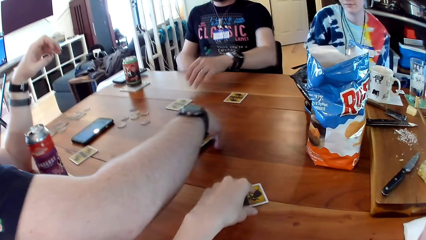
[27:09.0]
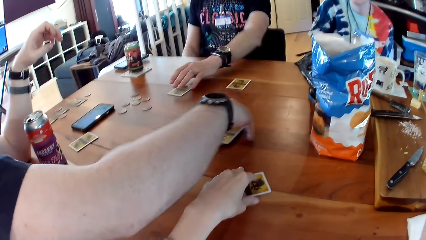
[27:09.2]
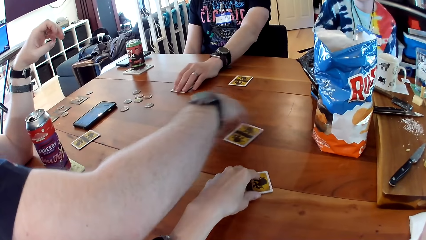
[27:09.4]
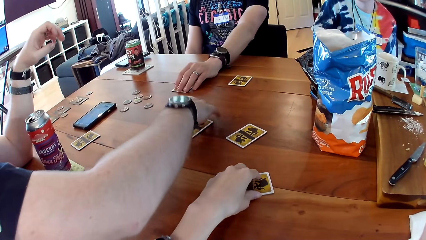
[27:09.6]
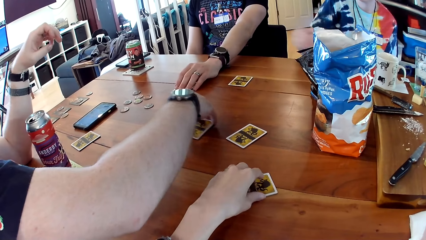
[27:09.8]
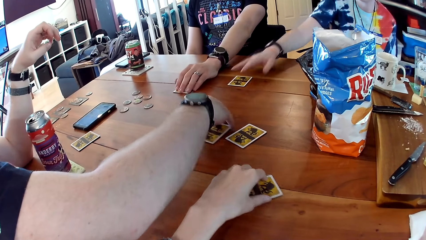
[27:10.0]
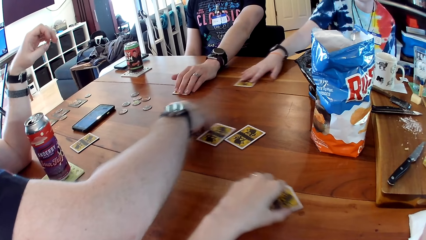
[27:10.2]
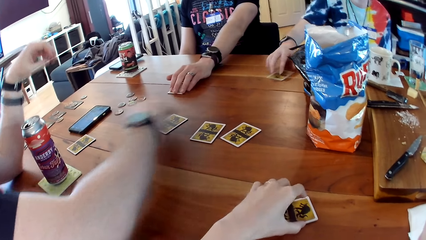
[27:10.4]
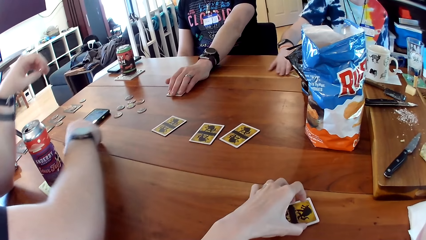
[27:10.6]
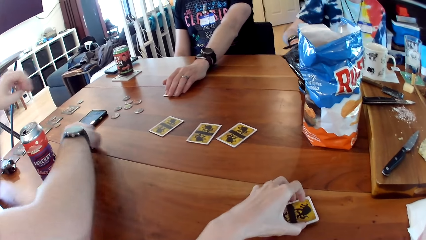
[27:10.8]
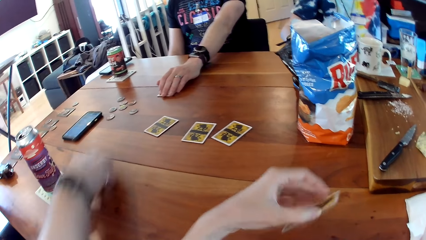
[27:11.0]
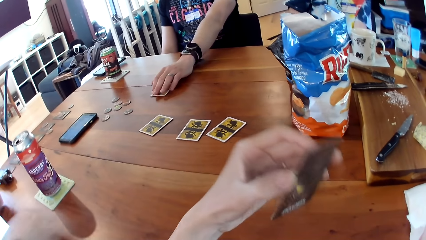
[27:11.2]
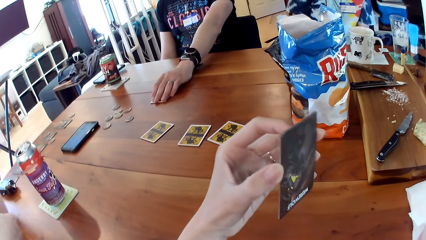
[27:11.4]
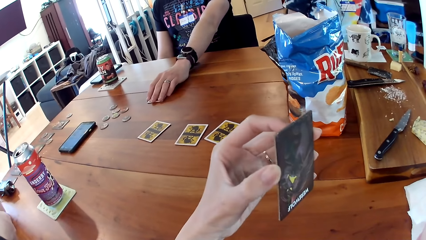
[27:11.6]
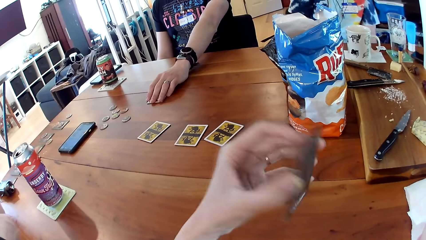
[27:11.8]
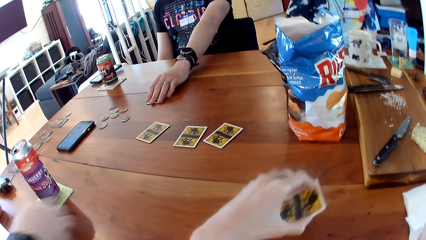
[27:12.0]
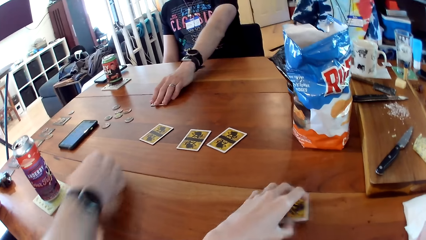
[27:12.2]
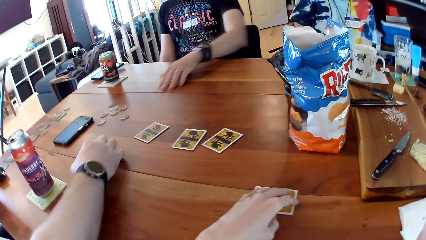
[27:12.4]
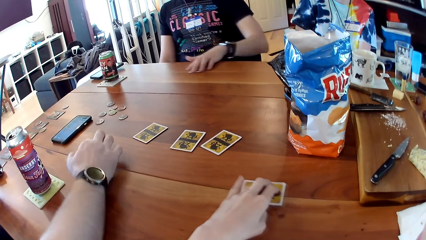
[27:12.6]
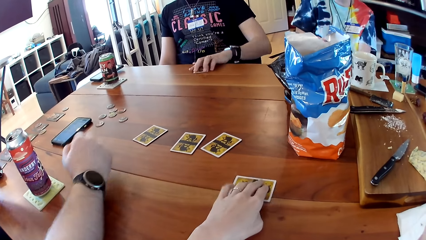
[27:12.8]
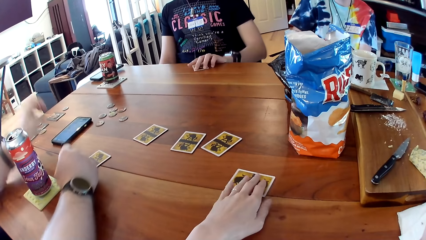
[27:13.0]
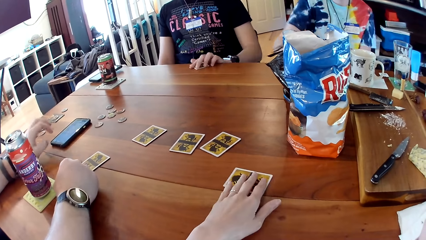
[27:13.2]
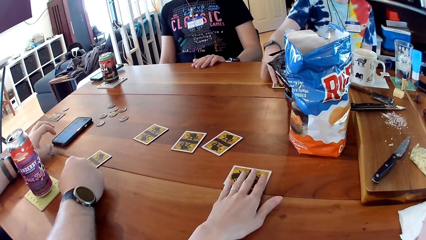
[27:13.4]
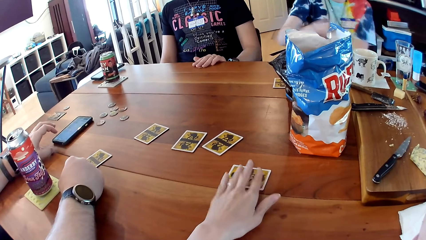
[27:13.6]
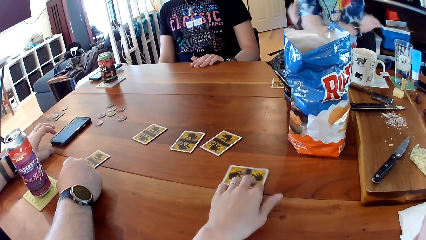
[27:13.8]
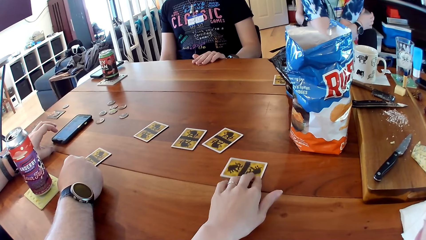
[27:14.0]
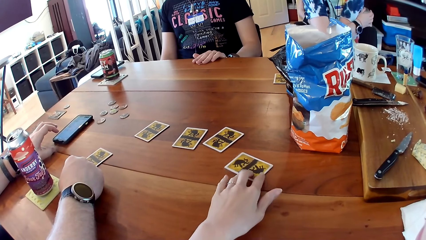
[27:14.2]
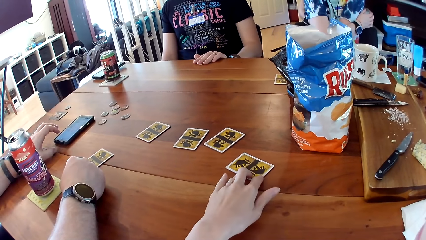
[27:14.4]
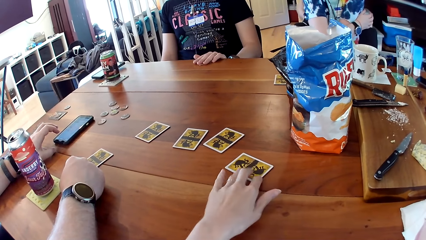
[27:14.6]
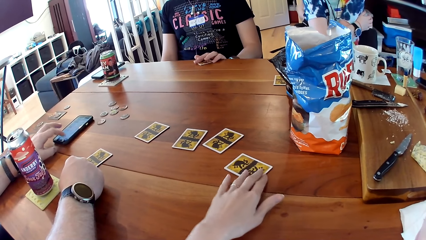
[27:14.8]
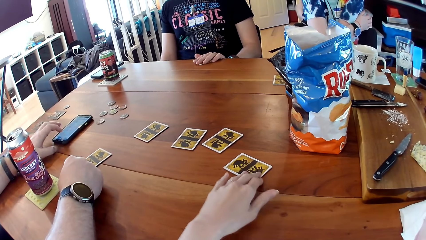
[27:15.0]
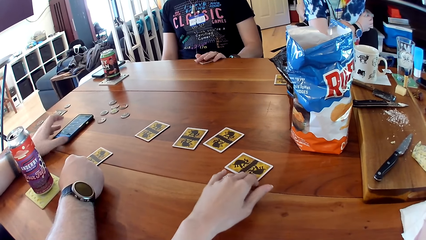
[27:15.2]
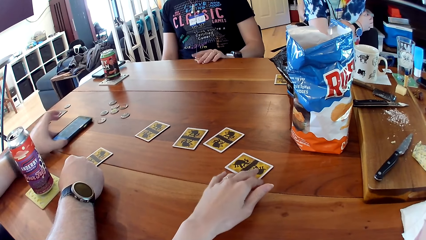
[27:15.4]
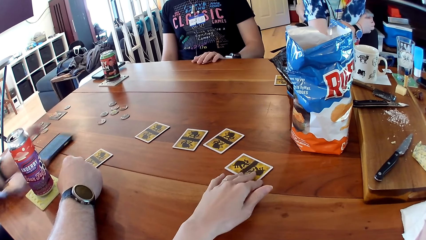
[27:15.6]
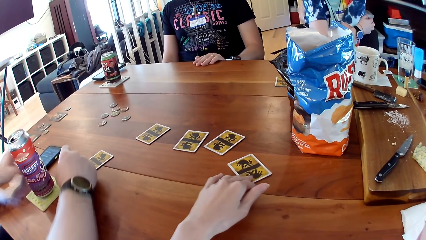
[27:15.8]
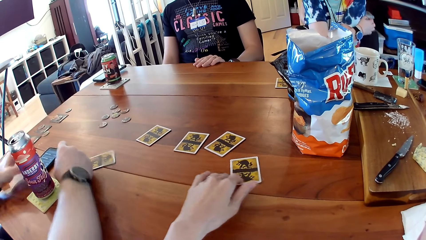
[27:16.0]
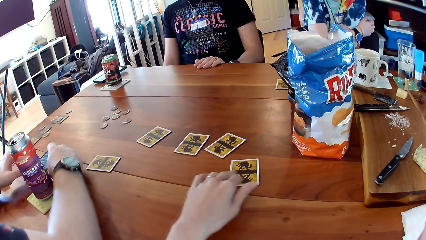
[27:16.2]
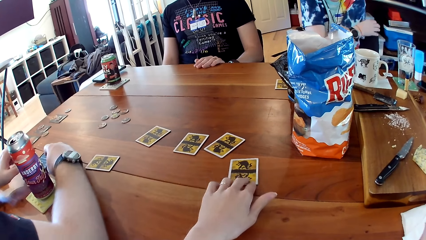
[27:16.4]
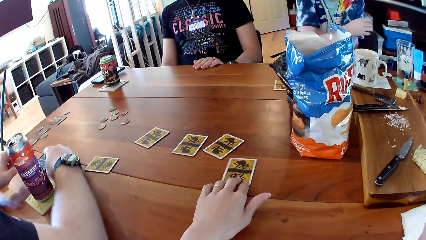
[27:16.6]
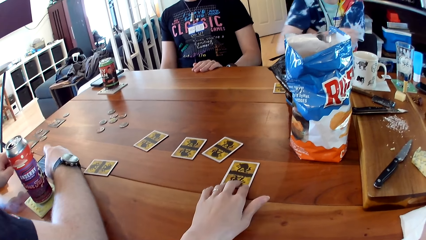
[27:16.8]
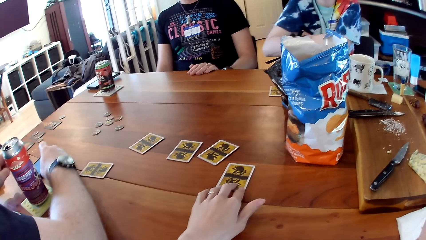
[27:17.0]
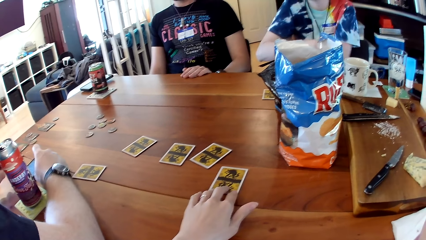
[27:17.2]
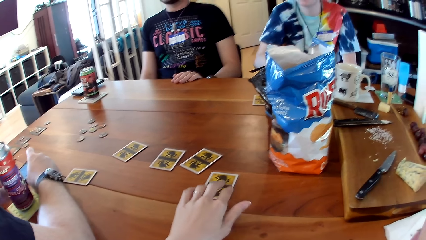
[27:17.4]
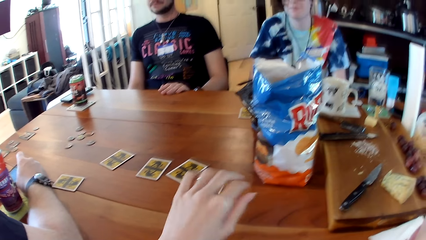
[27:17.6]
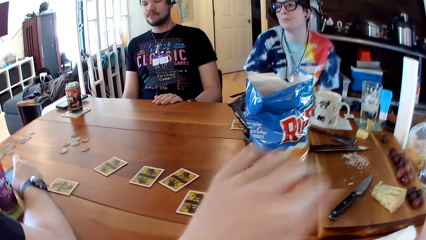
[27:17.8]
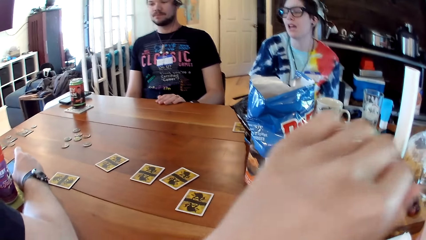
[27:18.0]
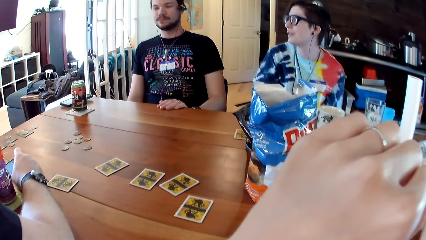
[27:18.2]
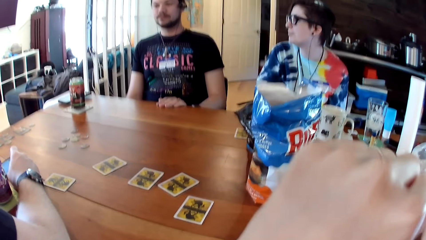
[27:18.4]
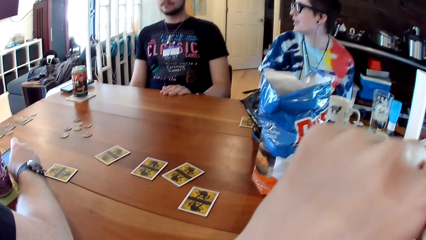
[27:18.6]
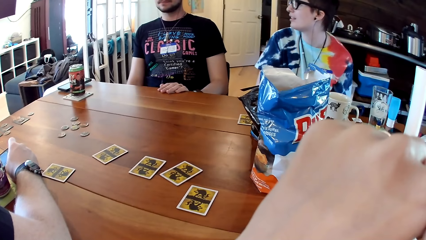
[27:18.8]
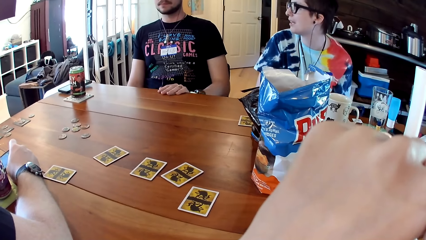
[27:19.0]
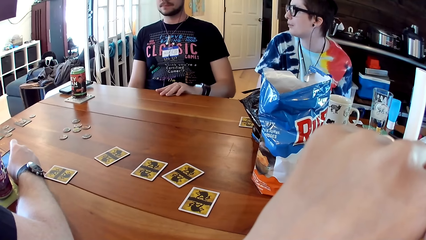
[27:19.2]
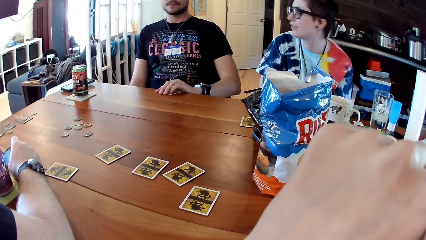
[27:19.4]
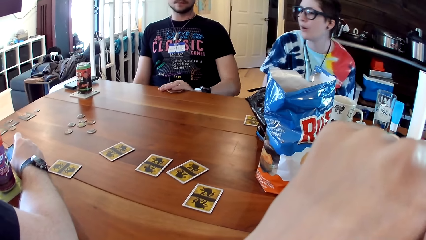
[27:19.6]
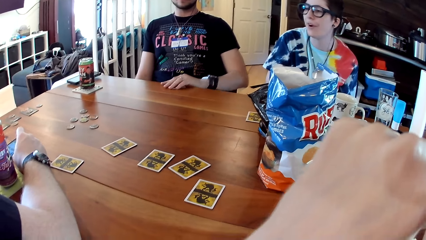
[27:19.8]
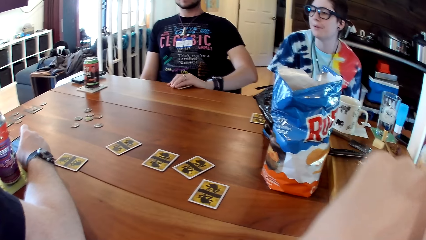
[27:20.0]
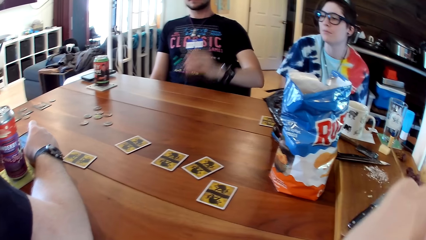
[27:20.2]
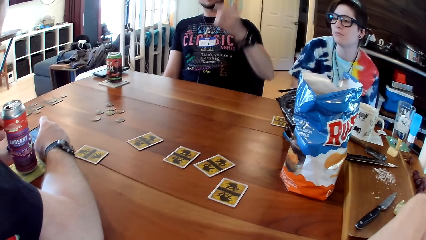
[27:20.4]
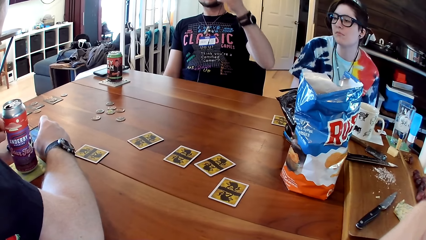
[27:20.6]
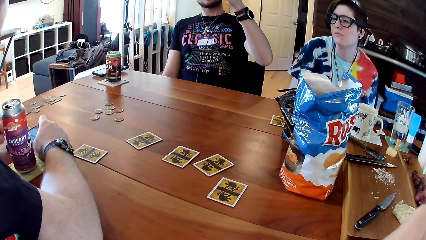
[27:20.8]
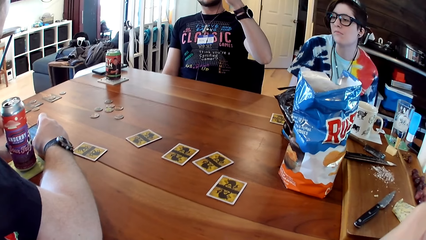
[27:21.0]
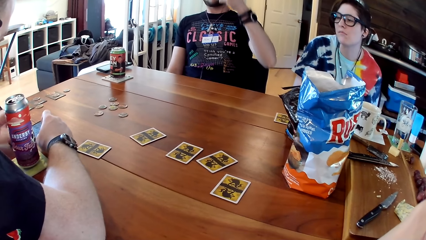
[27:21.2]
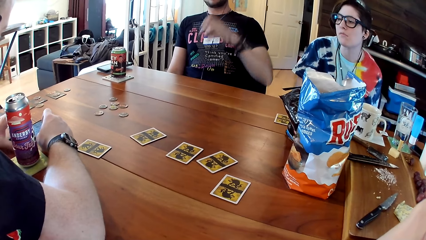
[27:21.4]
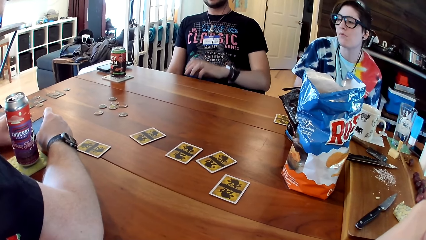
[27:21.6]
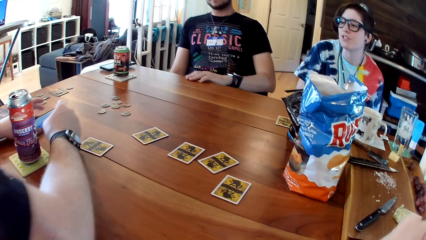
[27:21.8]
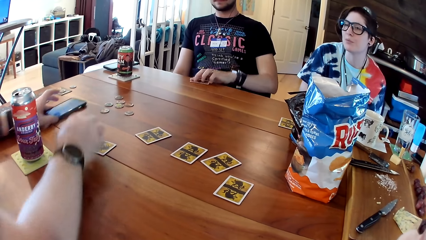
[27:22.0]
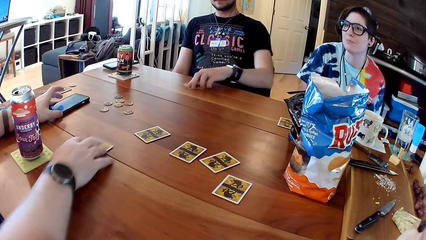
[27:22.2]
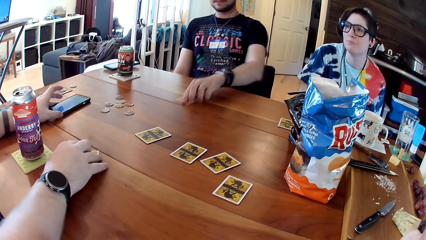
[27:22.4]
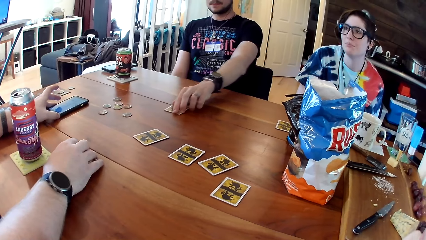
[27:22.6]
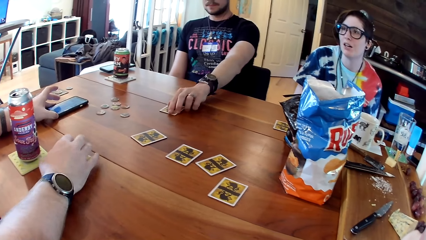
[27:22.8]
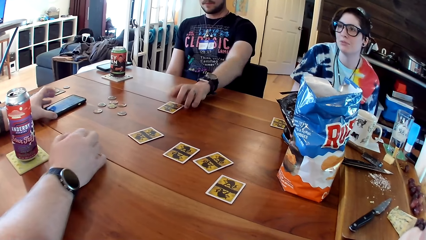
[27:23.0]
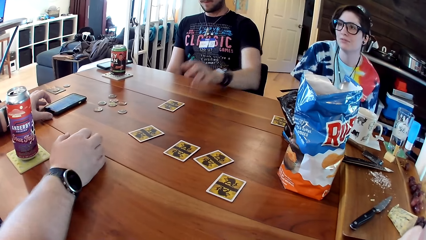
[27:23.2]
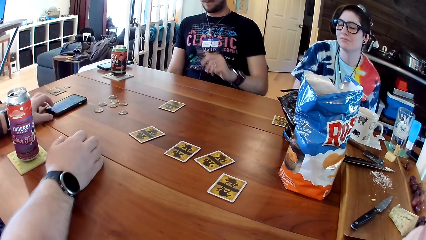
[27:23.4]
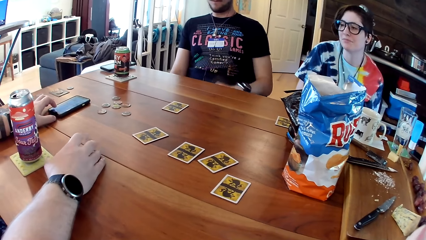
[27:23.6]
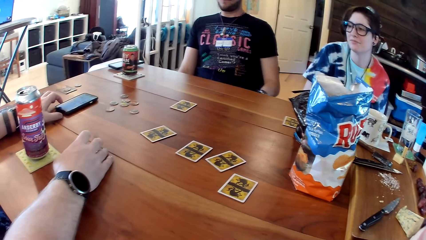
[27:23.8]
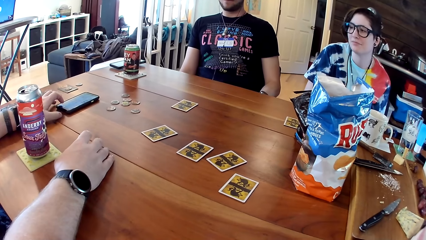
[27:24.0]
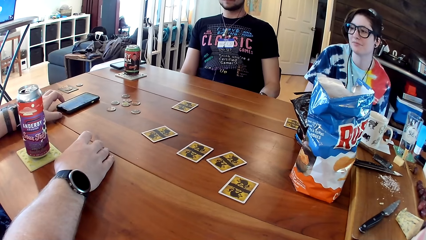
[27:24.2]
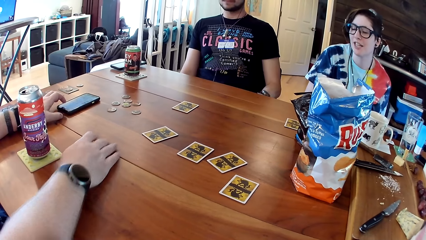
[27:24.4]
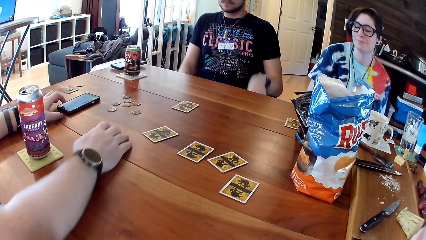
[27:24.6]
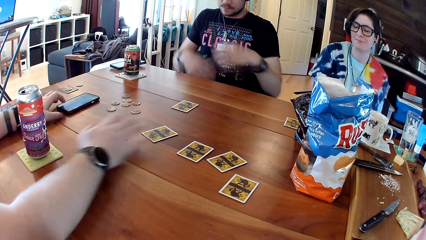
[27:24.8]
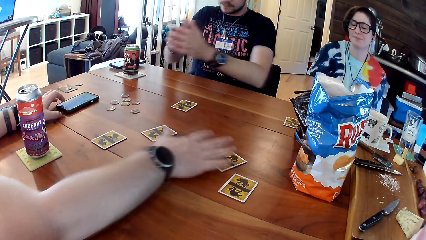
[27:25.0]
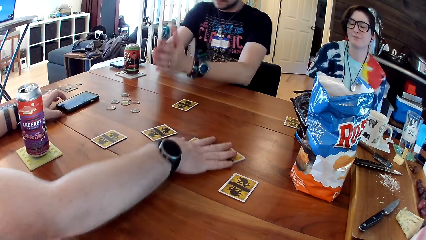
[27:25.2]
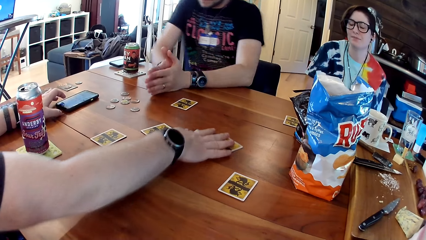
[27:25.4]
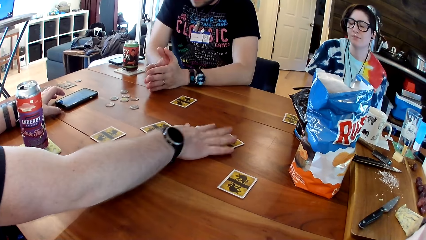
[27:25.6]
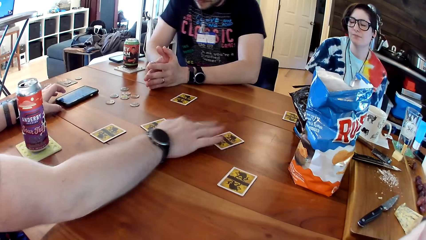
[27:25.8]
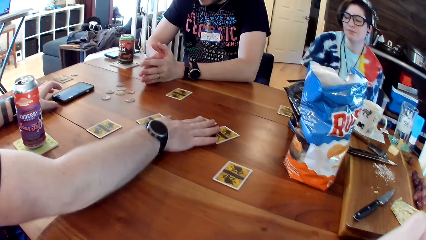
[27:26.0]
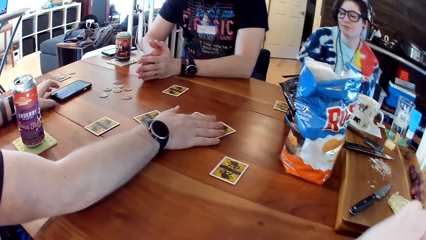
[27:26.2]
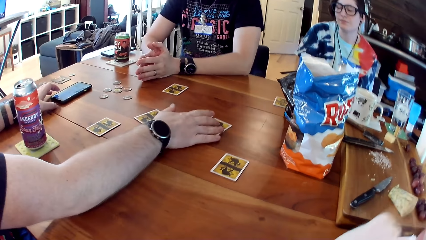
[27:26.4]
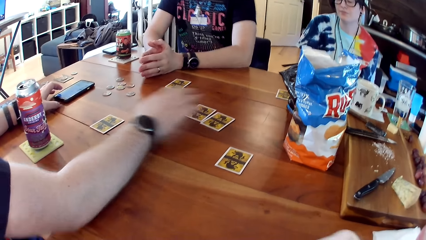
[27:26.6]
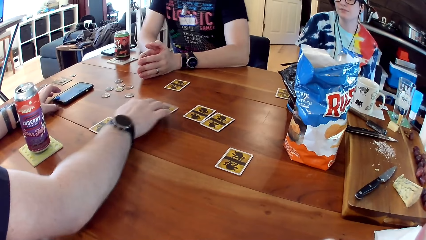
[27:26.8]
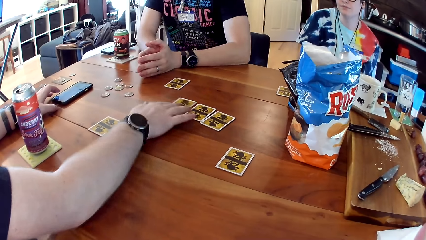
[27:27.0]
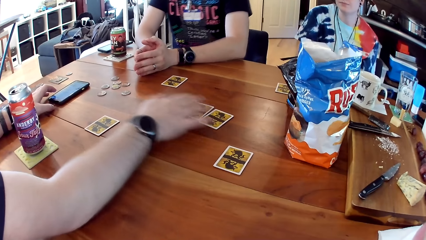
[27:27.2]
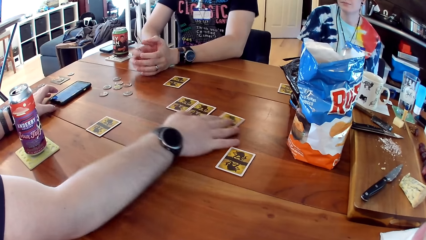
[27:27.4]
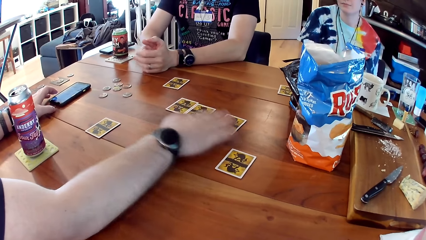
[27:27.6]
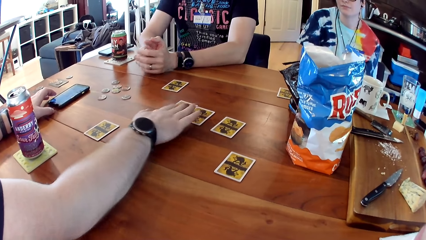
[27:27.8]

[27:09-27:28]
The camera wearer moves the card on the table with her left hand. A man touches the card on the table with his left hand. The camera wearer touches the card. A woman moves the card on the table with her right hand. Another man picks the card from the table with his right hand. The woman picks the card from the table with her right hand. The camera wearer picks the card from the table with her left hand. The first man and a lady touch the card. The camera wearer examines the card. She drops the card on the table with her left hand. The second man drops the card on the table with his right hand. The first man moves the card on the table with his left hand. The camera wearer moves the card on the table with her left hand. The second man operates the phone on the table with his left hand. The woman drops the card back on the table with her right hand. A third man slides the phone on the table with his left hand and operates the phone with his right hand. A fourth man picks the card from the table with his left hand. The third man slides the phone on the table with his left hand. The camera wearer looks around. The third man slides the card on the table with his right hand. The fourth man drops the card on the table with his left hand. The third man operates the phone with his left hand and slides some cards on the table with his right hand.
